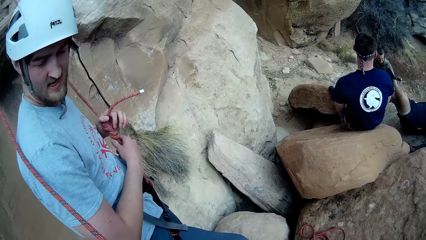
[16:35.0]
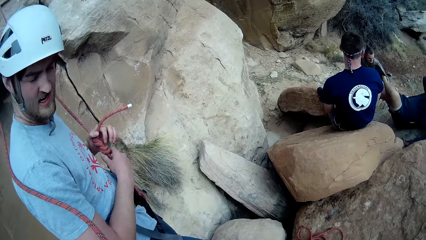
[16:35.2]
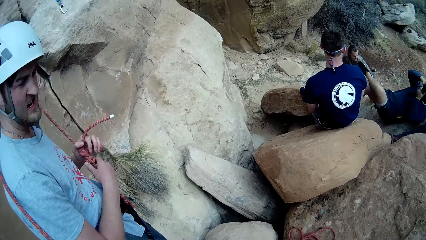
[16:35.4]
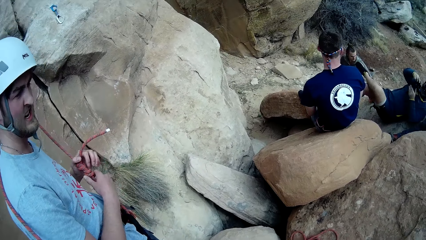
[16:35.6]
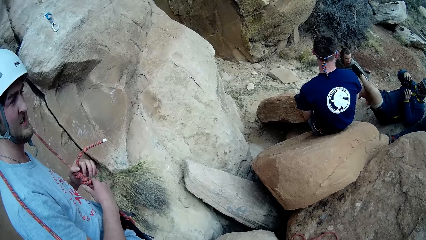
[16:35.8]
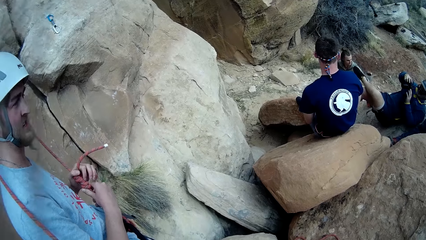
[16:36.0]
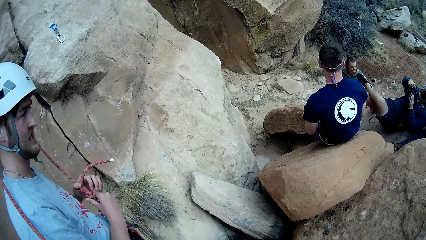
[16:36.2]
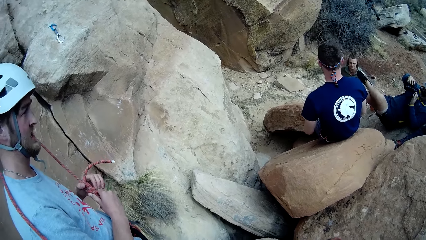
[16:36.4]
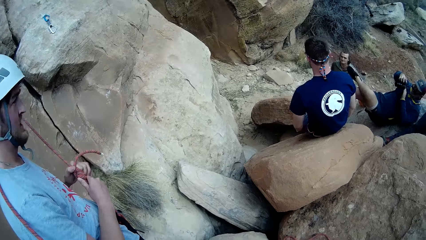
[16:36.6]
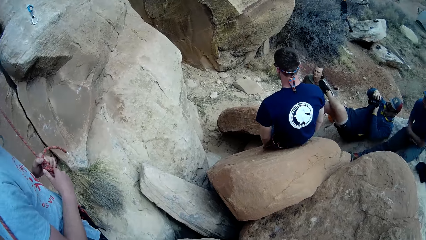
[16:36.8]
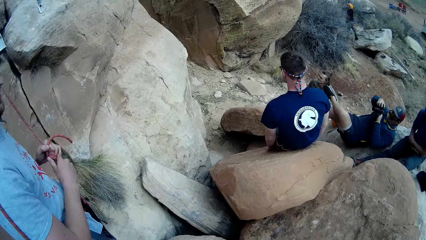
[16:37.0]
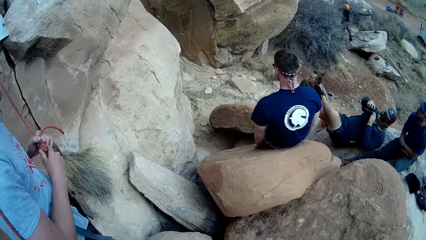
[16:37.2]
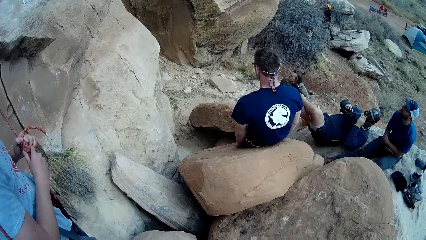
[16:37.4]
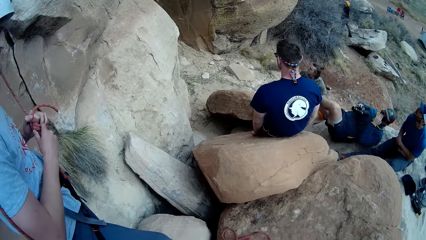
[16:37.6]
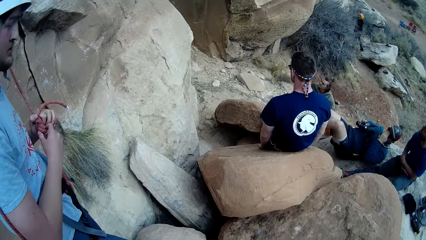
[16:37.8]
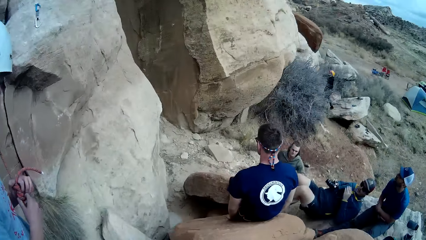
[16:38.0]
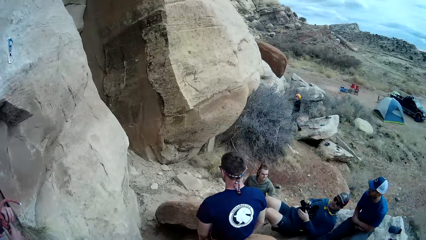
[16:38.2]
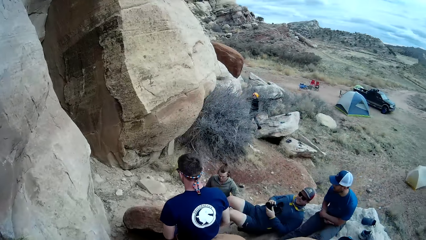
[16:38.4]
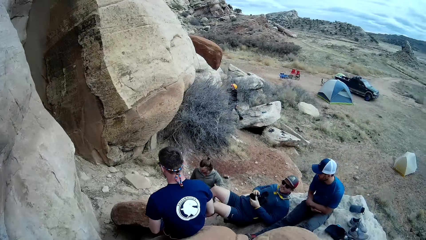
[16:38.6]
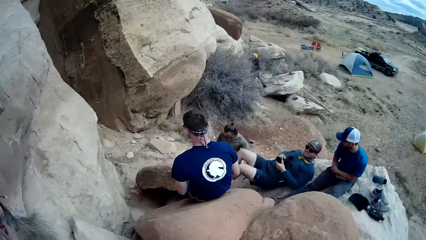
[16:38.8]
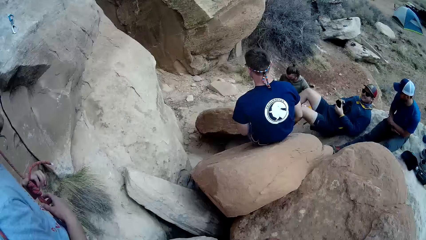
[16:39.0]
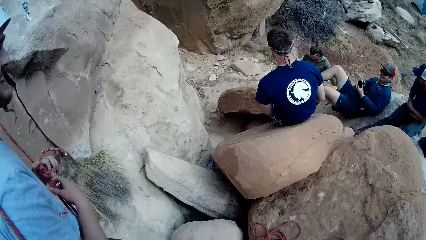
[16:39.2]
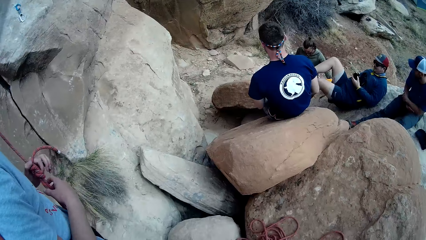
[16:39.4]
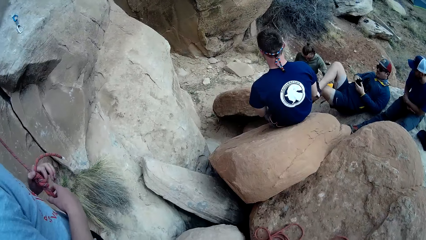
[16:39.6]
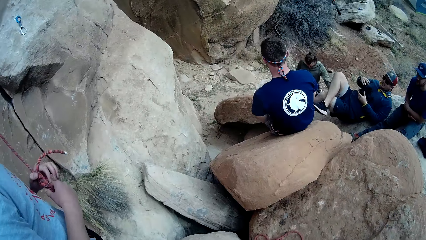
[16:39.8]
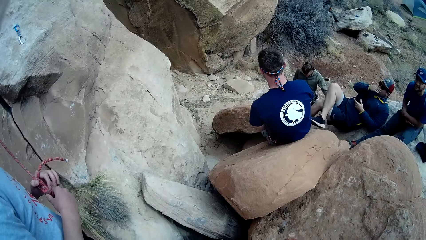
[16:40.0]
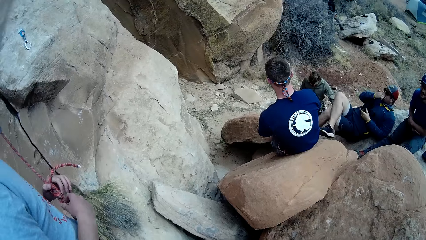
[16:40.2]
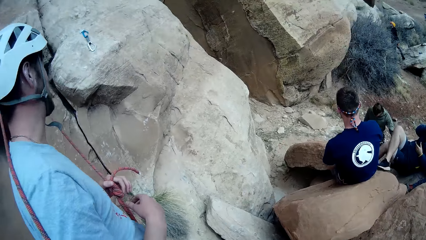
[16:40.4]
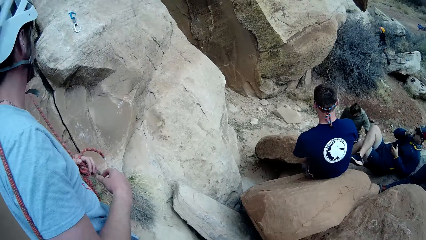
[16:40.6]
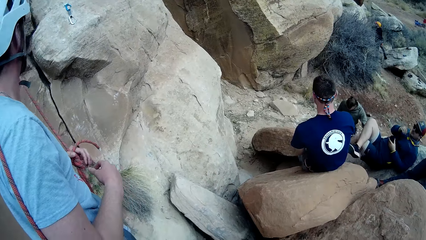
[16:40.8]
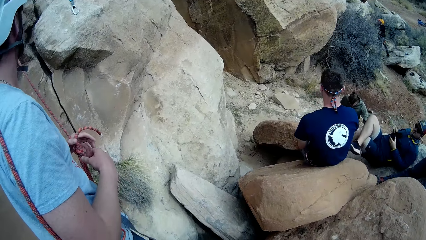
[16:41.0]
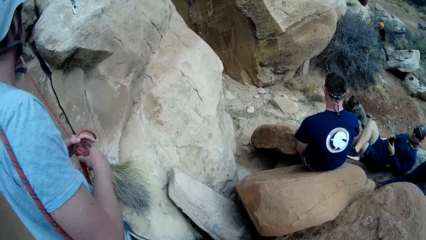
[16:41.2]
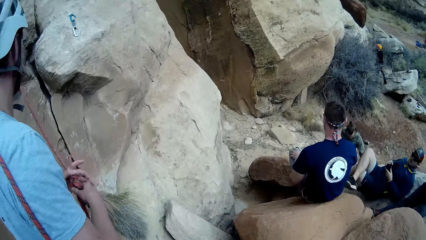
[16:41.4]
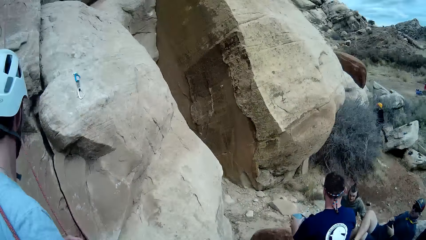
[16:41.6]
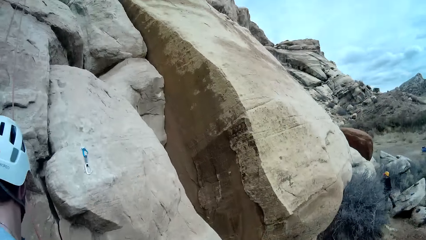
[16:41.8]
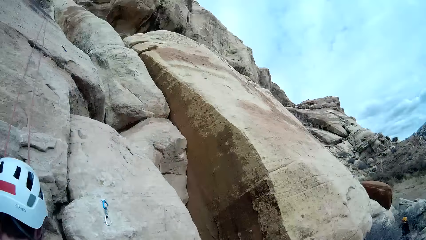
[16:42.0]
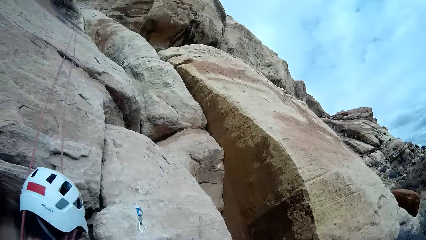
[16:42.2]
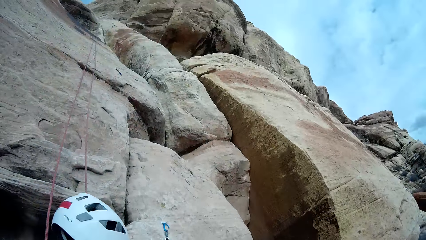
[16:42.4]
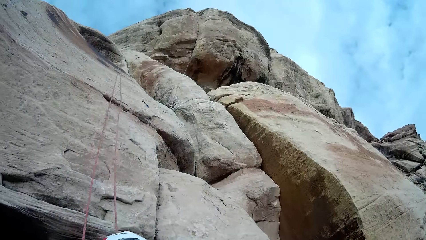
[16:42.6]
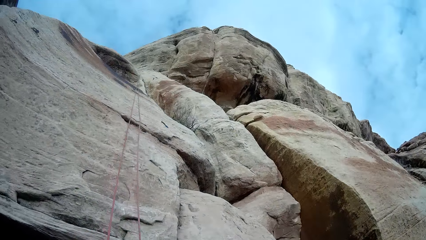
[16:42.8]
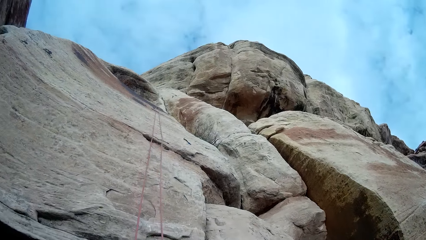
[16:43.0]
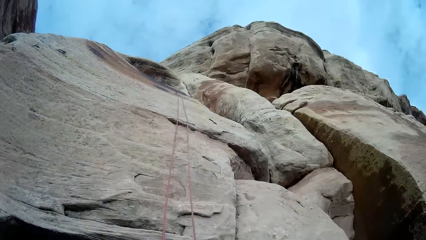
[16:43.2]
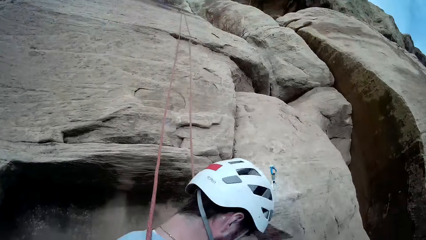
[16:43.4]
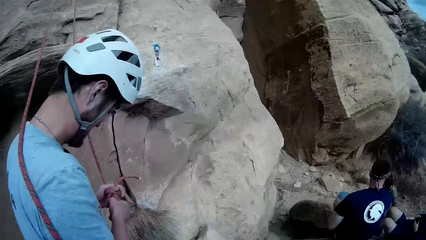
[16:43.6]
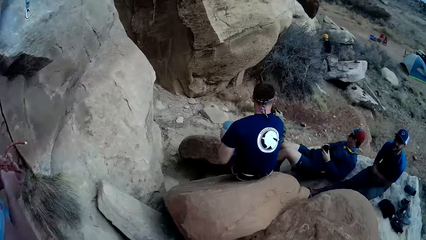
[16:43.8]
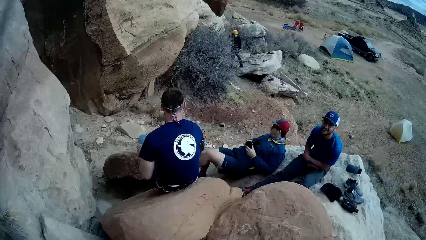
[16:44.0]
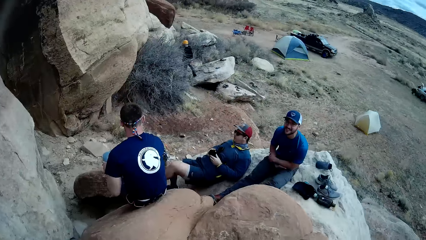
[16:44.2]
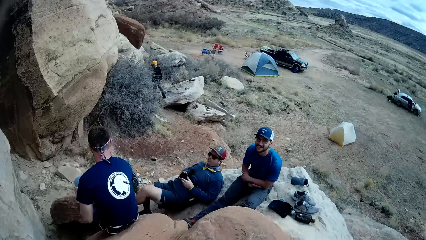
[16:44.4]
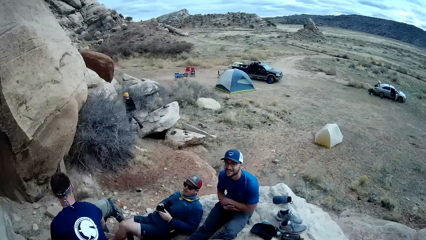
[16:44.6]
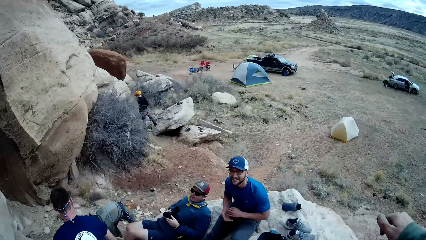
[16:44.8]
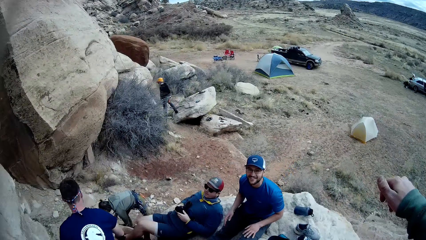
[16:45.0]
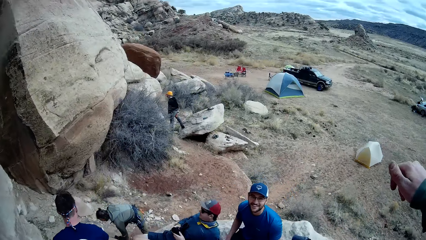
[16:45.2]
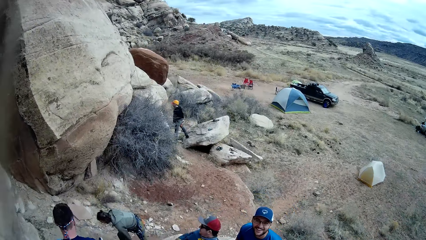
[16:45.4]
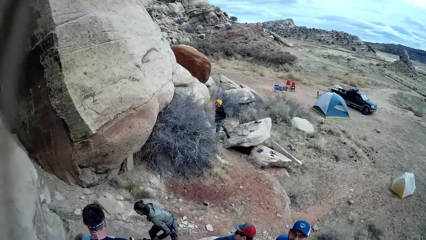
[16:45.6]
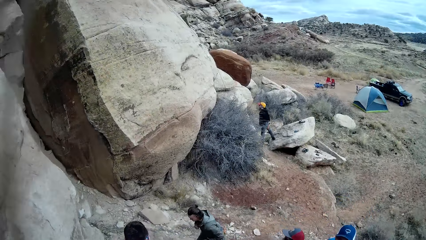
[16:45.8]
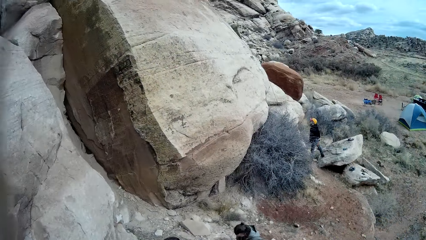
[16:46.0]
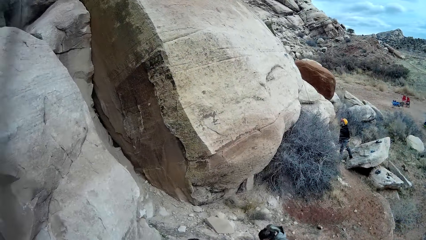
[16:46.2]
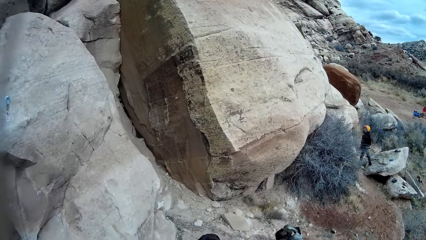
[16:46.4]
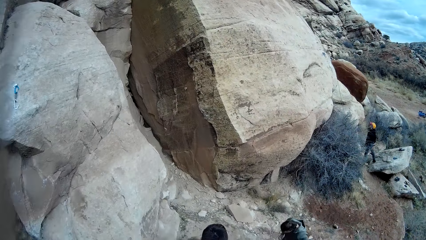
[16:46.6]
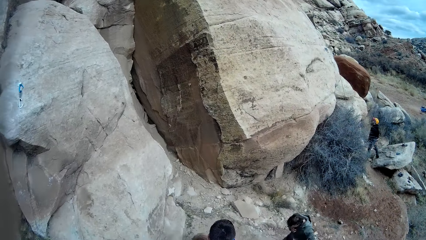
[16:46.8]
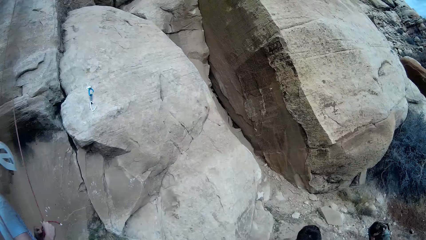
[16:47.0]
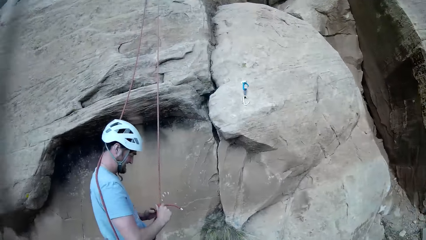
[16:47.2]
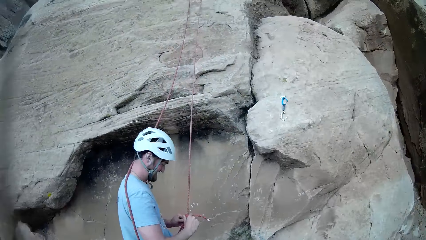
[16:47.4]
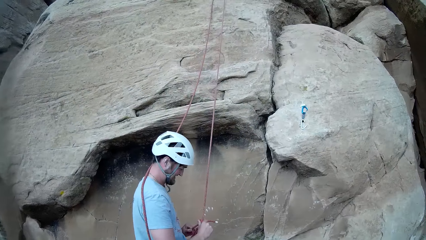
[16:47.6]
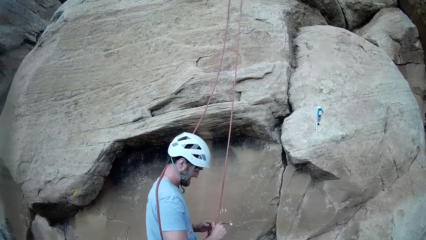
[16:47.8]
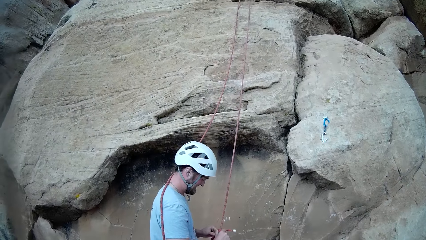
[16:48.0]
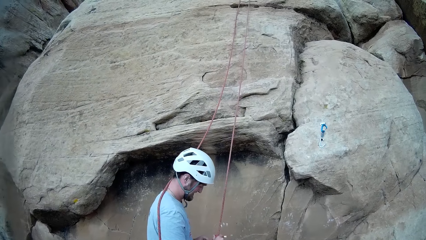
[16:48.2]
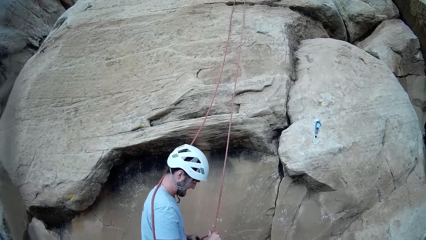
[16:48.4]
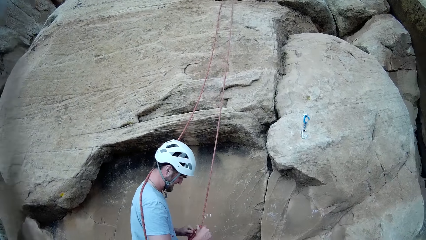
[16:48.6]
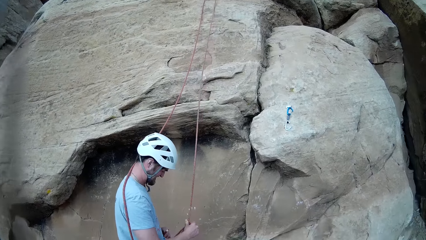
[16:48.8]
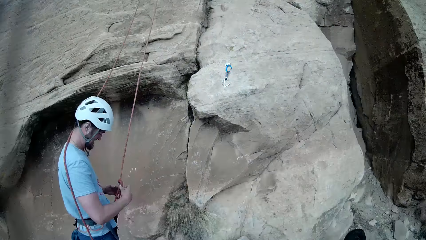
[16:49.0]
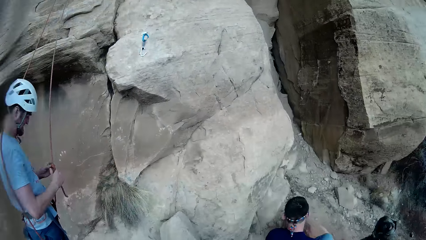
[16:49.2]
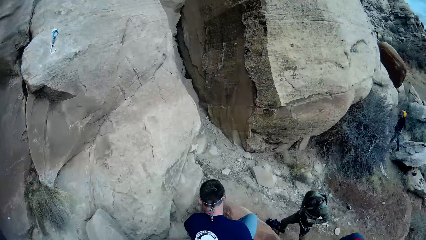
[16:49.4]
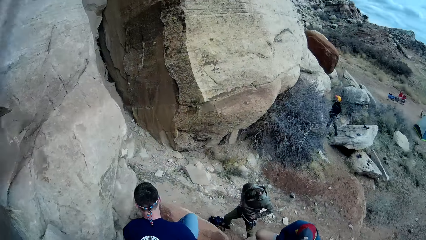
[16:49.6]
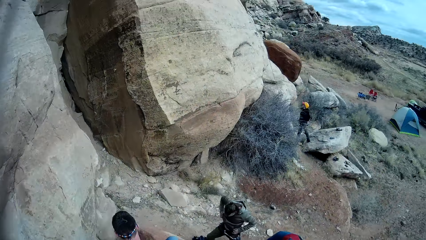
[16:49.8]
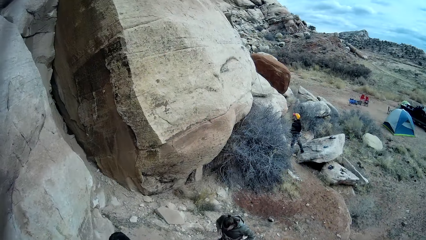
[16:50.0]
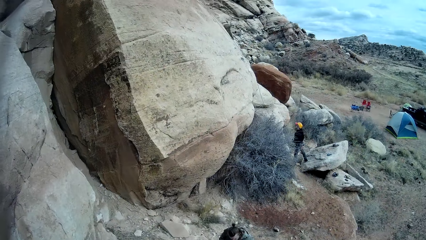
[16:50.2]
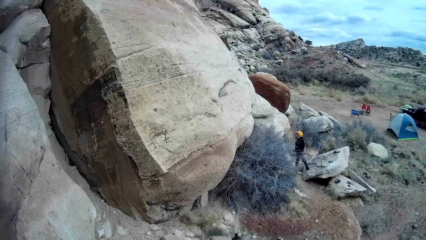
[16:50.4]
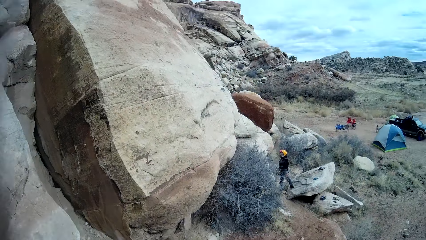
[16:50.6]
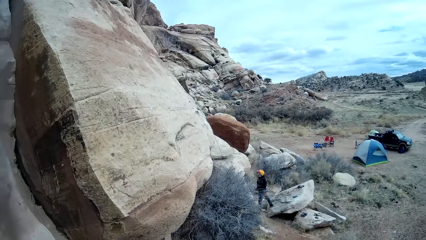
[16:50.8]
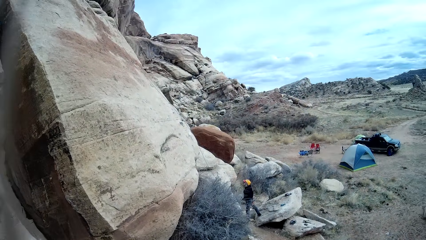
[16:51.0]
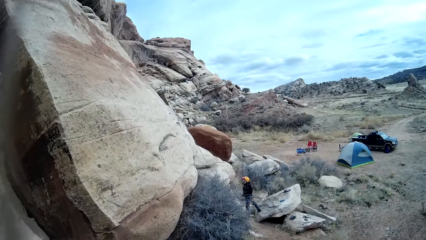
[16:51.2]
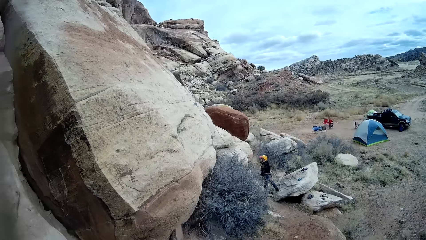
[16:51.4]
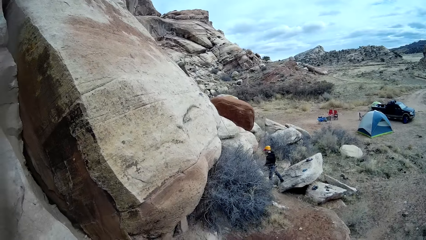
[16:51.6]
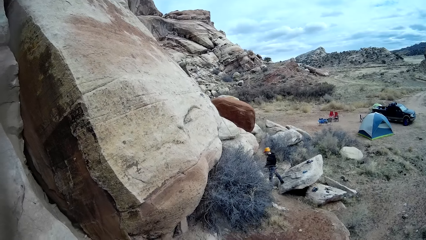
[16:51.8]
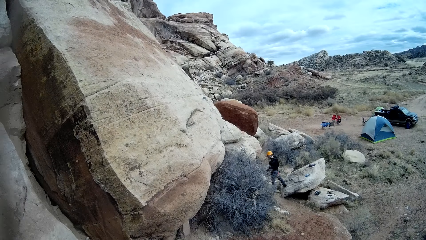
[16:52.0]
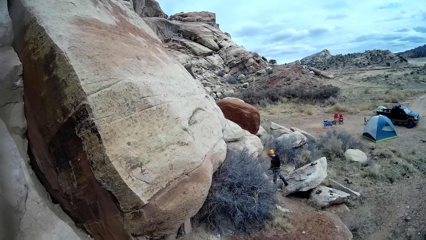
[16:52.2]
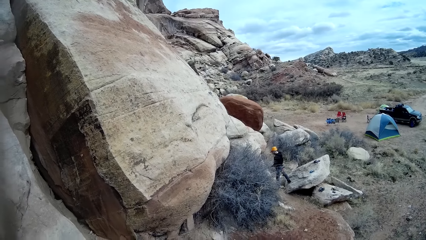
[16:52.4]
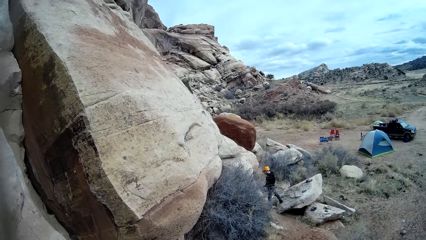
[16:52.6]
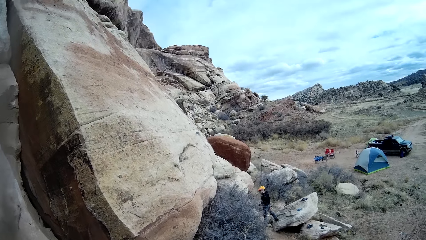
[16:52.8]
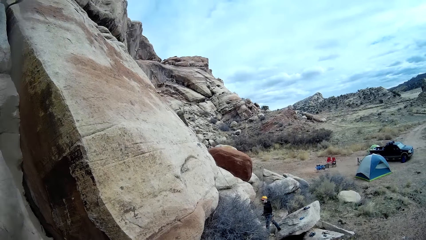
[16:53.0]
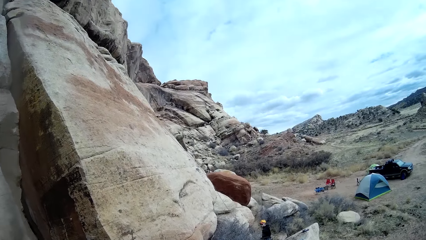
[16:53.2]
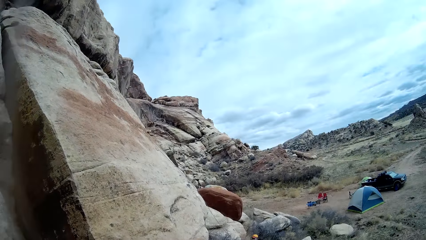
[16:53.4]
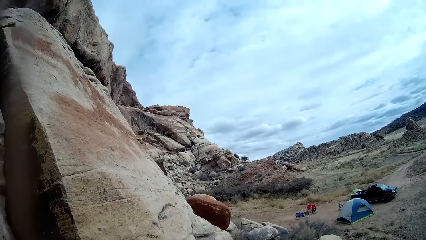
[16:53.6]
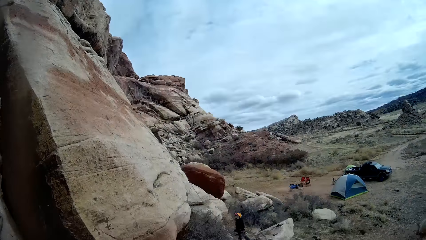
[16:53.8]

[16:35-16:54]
A man adjusts his sunglasses, holds the camera, moves his hand, touches his face and touches the camera. Another man moves his hands apart. The camera wearer moves a hand. Another man unties the rope. Another man moves a hand.
